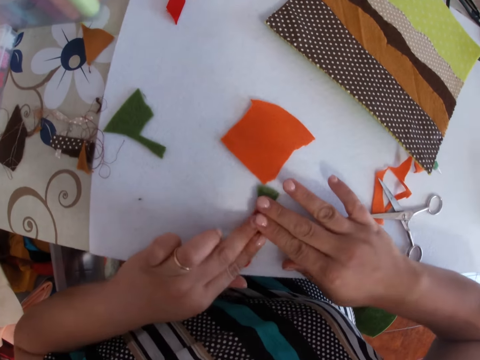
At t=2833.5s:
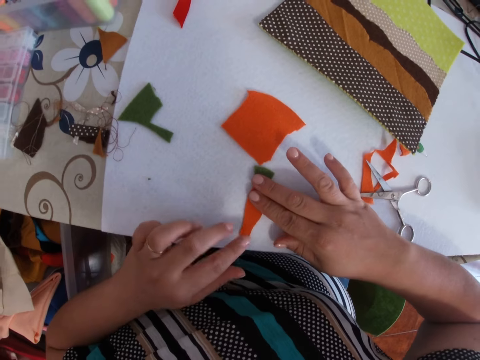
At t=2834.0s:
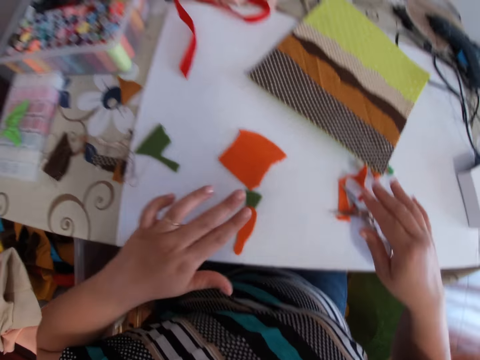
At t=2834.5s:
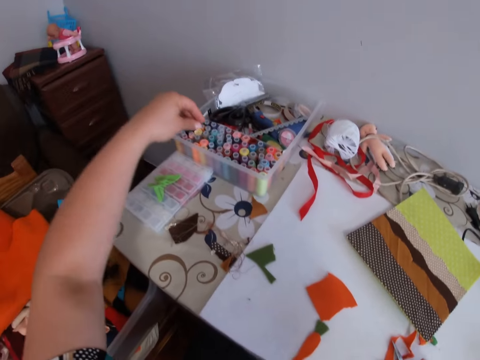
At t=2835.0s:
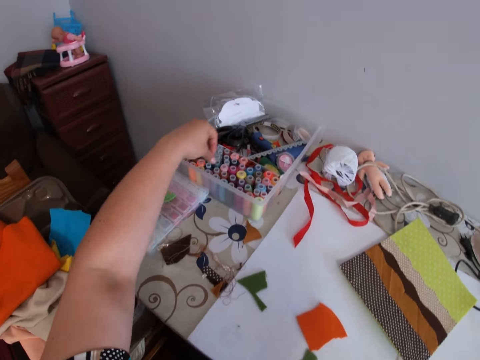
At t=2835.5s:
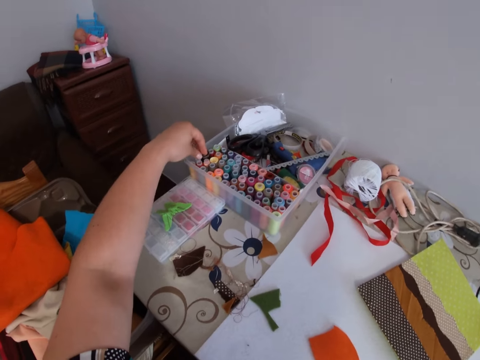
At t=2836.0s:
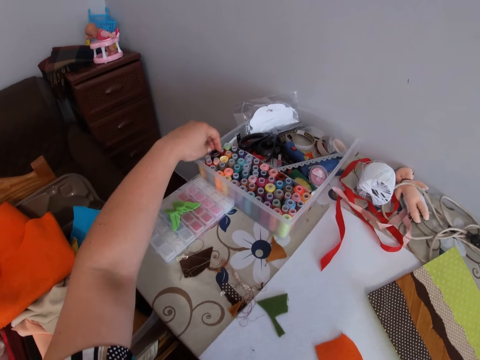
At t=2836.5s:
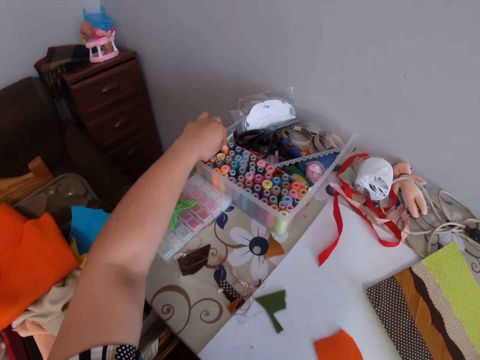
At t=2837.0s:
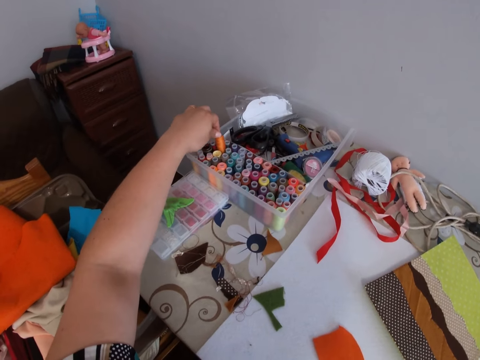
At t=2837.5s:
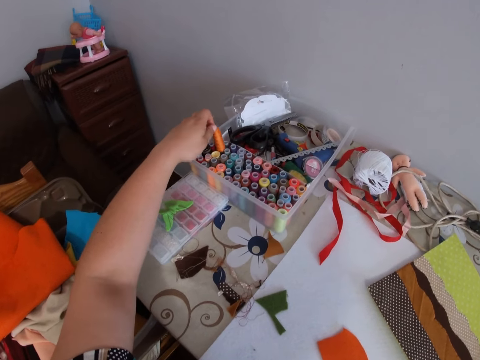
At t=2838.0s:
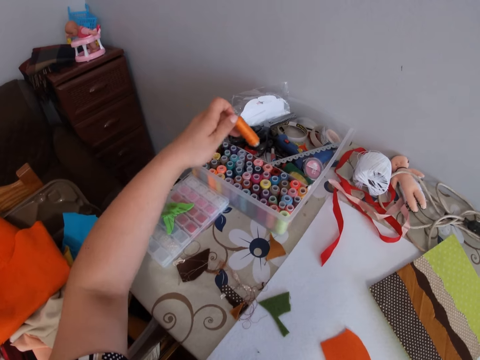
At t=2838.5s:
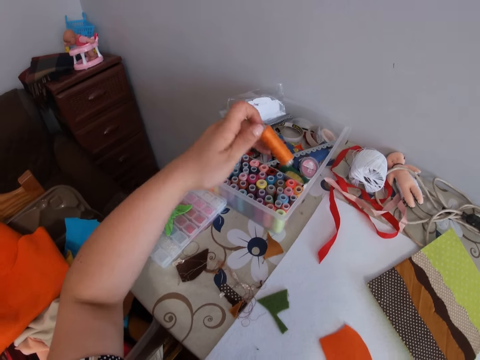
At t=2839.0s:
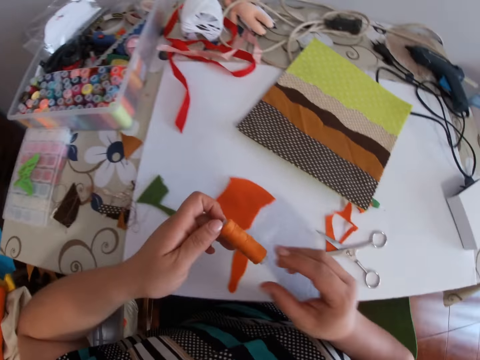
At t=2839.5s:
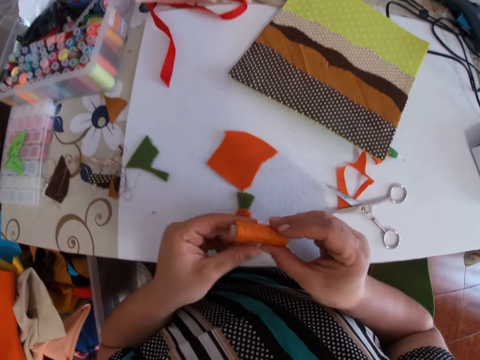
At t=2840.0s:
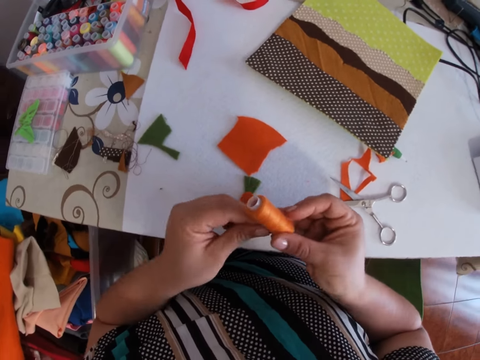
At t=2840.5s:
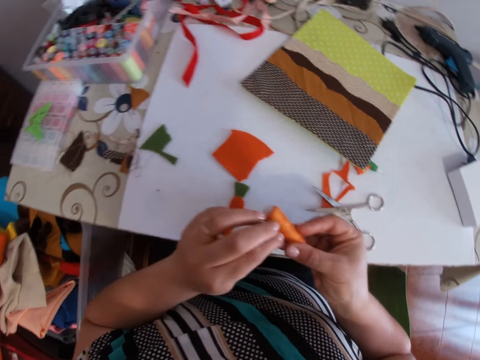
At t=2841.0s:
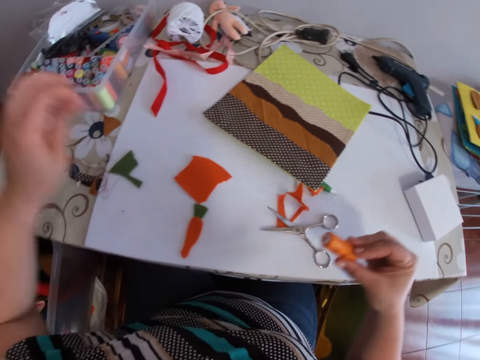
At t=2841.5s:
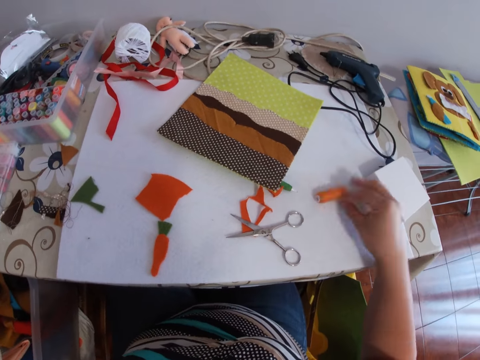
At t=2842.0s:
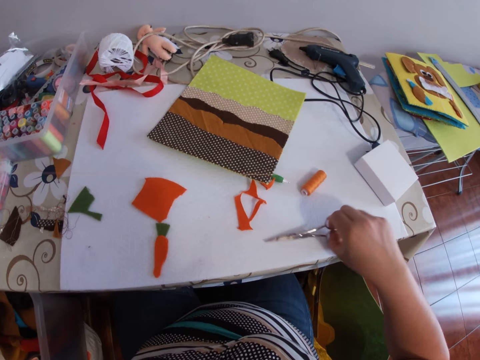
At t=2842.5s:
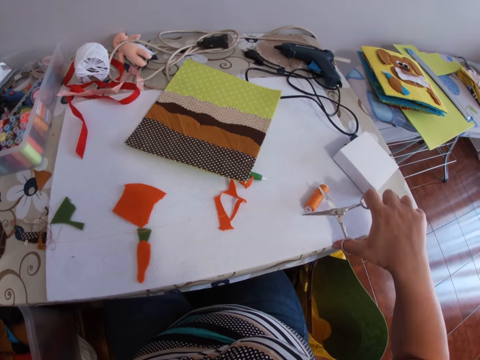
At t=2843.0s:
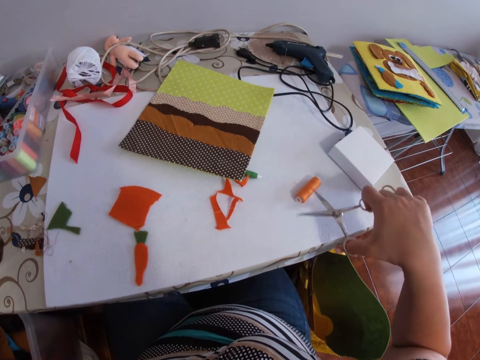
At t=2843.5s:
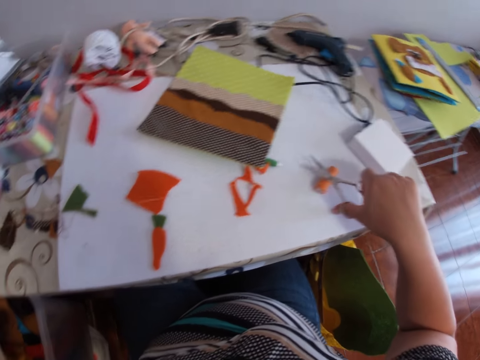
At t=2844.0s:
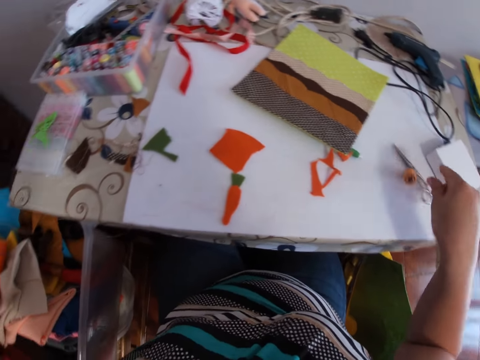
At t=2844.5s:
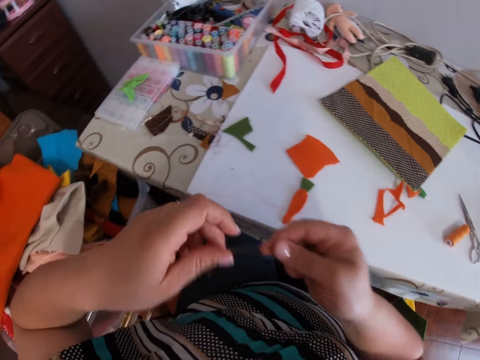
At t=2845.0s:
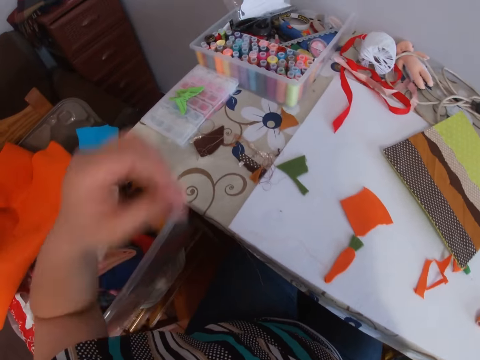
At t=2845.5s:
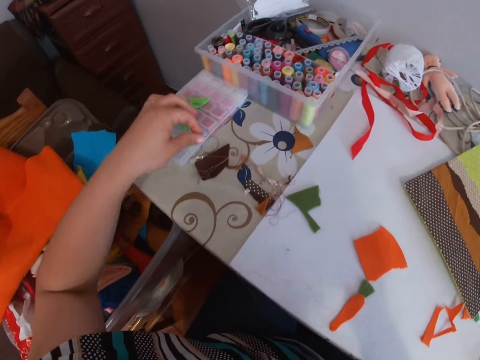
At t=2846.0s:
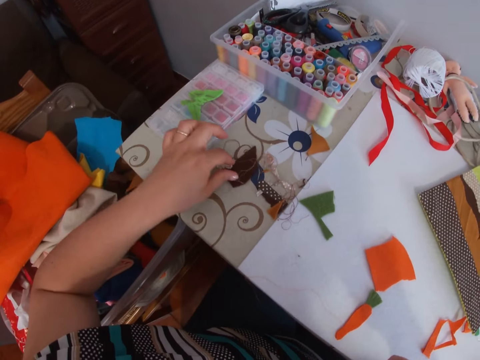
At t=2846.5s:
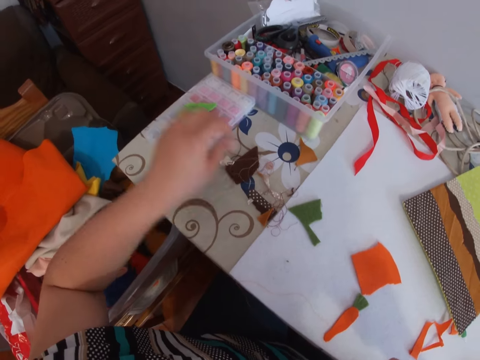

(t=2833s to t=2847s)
The camera wearer presses the model pieces. She picks out a thread roll from the thread box with her left hand. She passes the thread to the right hand. She pulls out thread from the thread roll in her right hand with her left hand. She puts the thread on the table. She picks up the scissors from the table with her right hand. She cuts the thread with the scissors in her right hand. She puts the thread on the table. She drops the scissors in her right hand on the table. She puts the thread in the mouth. She moves the model piece.

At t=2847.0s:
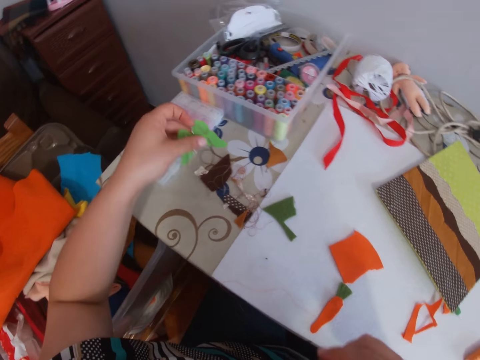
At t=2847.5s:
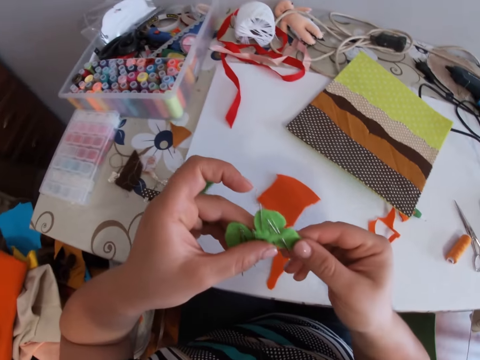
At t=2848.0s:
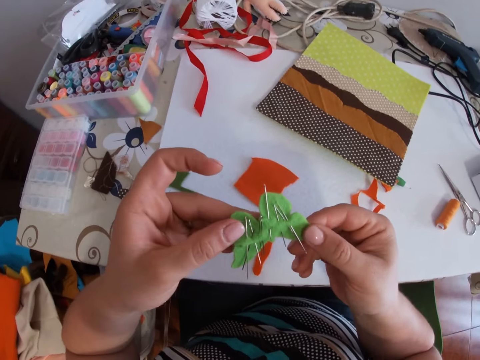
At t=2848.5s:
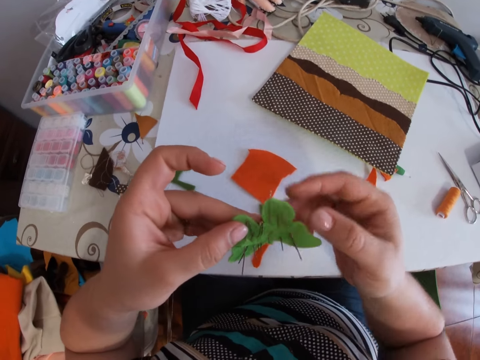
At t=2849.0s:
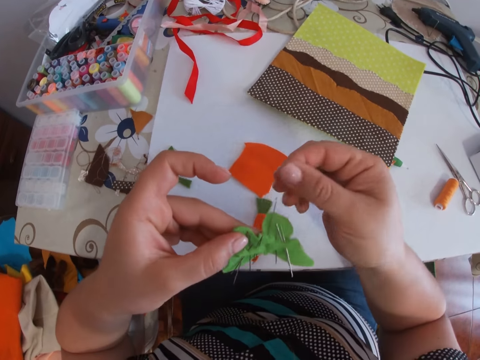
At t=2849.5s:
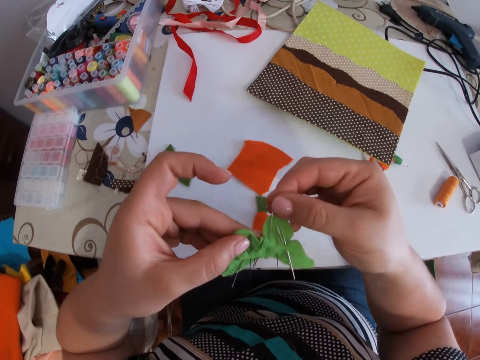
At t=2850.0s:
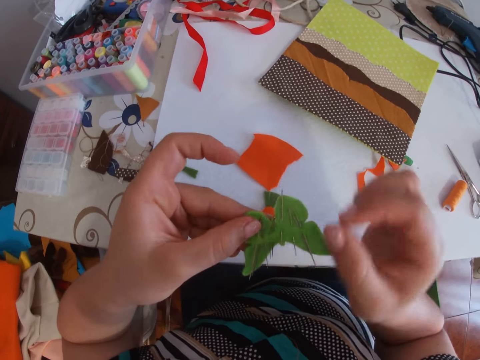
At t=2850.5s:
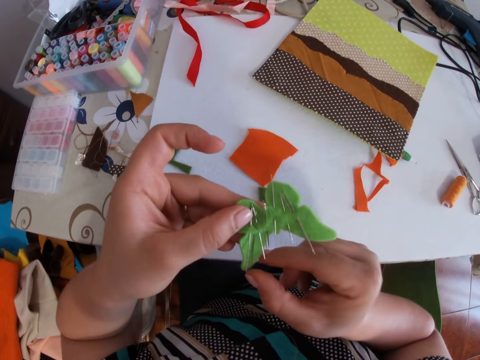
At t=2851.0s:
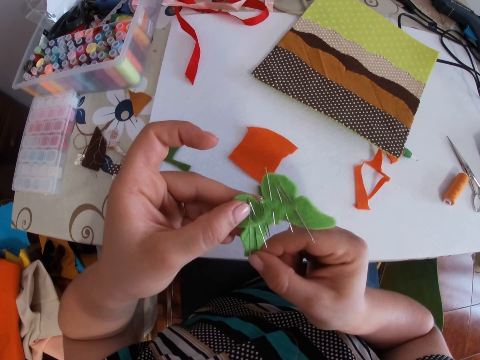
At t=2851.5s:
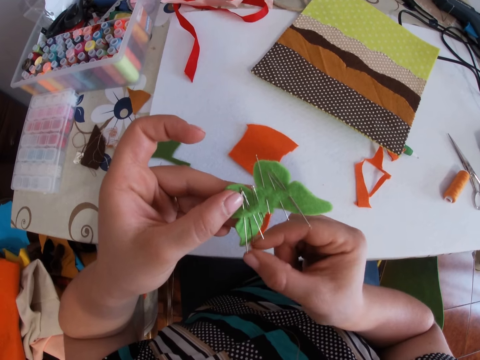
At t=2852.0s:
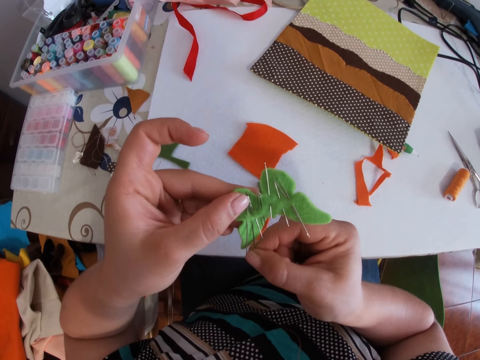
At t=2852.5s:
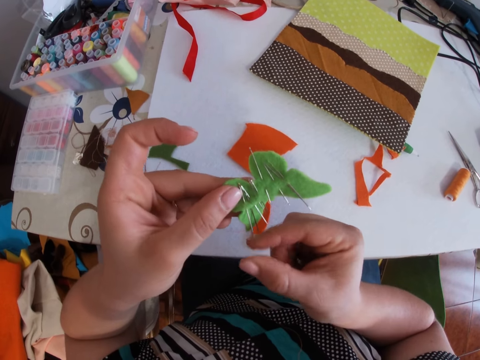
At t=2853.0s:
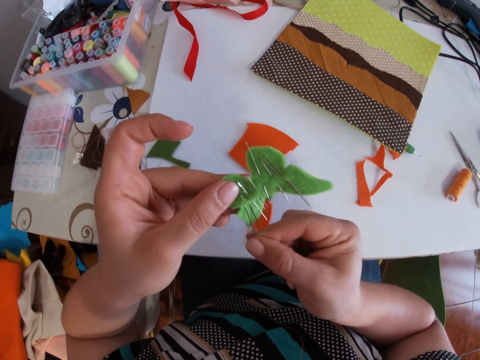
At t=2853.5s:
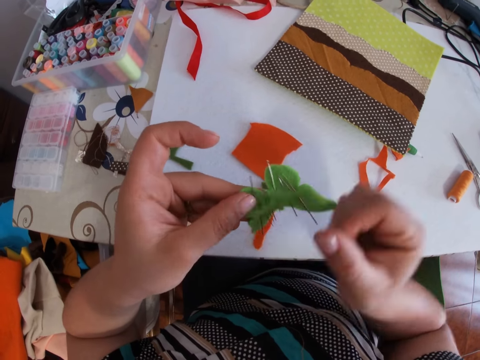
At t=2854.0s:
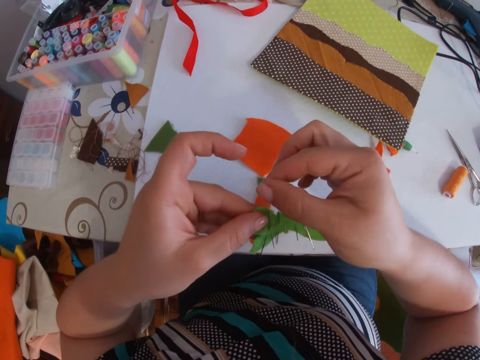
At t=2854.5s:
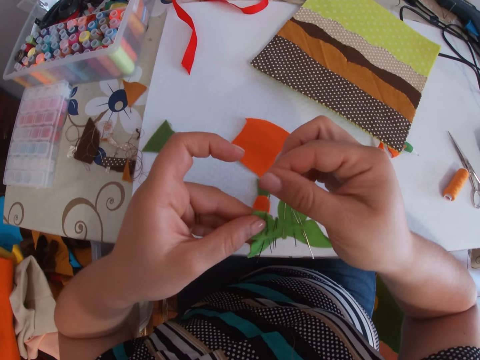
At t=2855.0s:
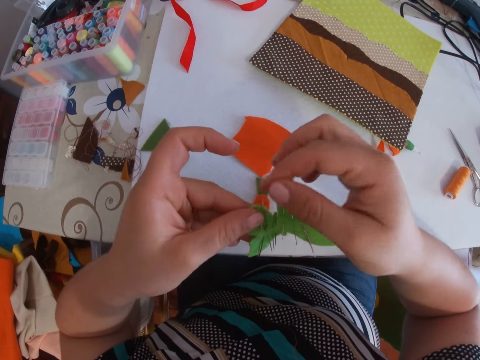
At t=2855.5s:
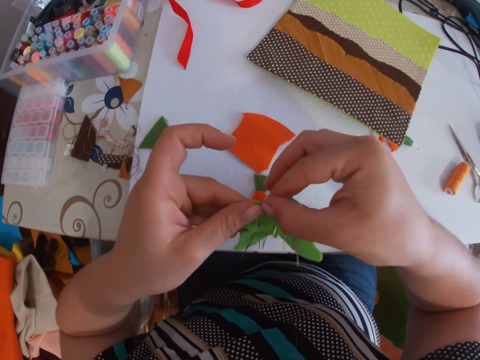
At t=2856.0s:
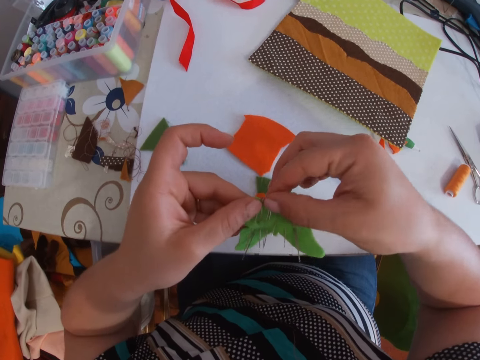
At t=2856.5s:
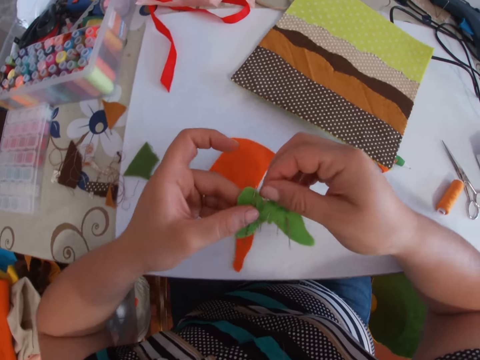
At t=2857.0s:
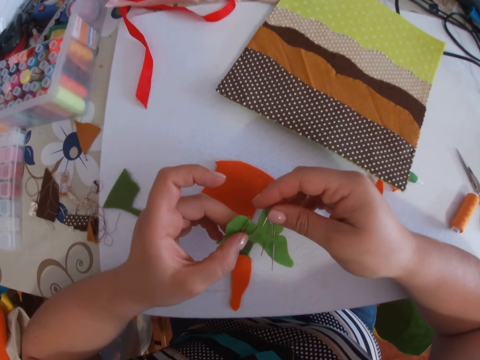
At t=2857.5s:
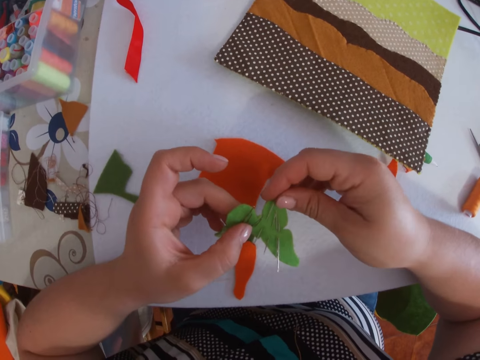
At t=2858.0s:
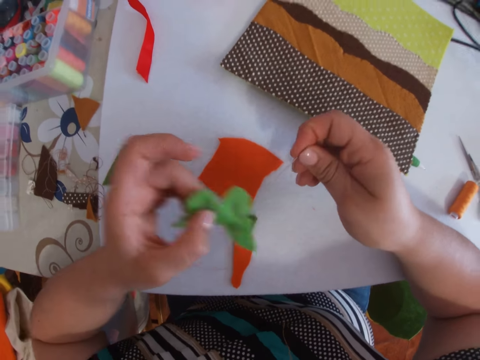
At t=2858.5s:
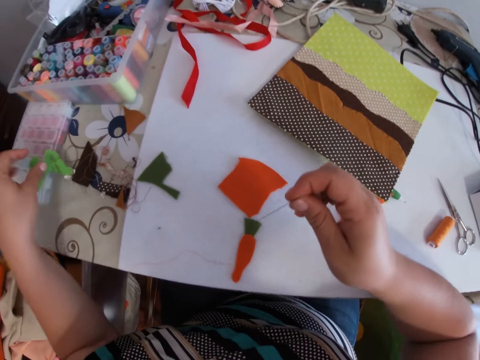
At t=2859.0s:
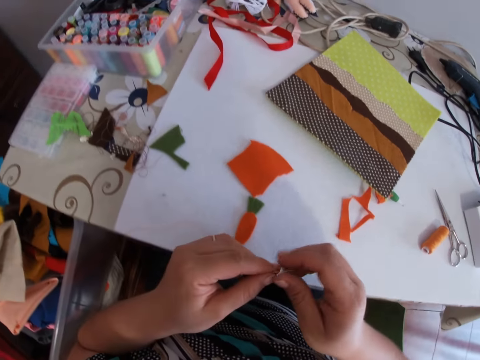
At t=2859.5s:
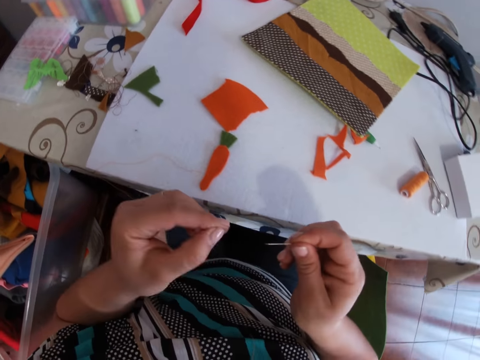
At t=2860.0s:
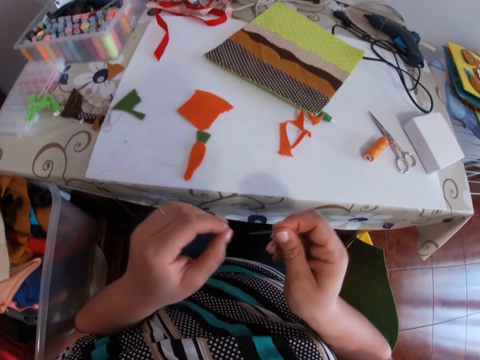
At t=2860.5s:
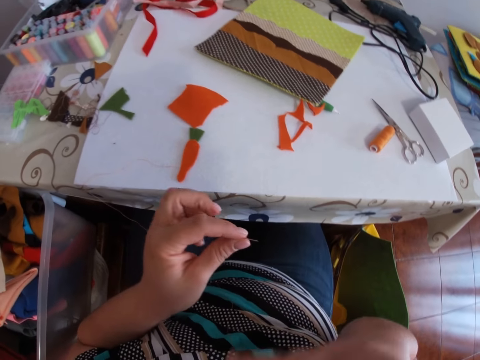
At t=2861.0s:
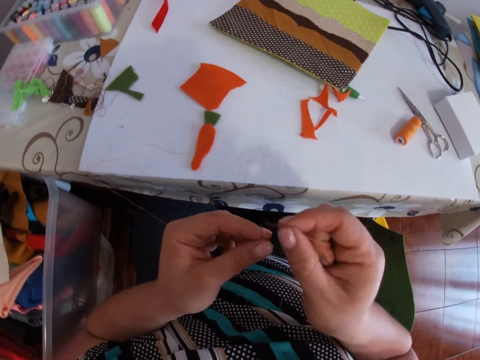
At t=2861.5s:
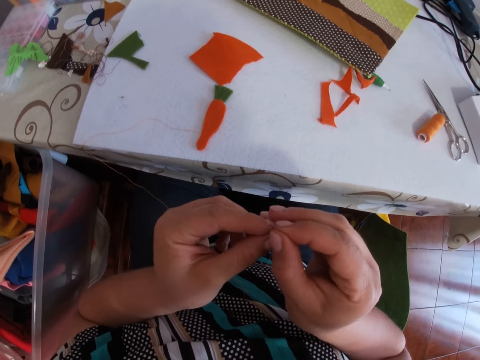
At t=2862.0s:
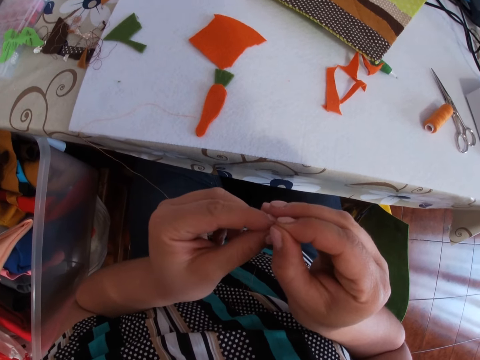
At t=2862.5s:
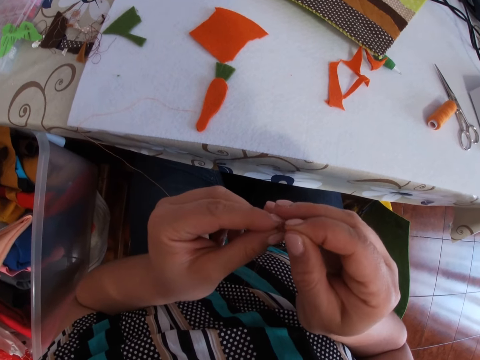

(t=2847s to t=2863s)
The camera wearer picks up the paper. She holds the paper. She looks at the needles. She touches the needle. She touches the needle again. She pushes the needle repeatedly. She looks at the needle. She picks out a needle from the pin cushion in her left hand with her right hand. She puts the paper on the table. She drops the pin cushion in her left hand on the container top. She touches the needle. She wipes the needle with the fingers. She passes the needle to the left hand. She picks up the thread. She inserts the thread through the needle's eye with her right hand.
